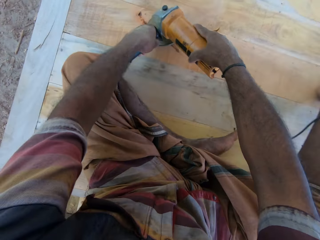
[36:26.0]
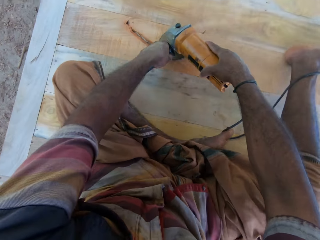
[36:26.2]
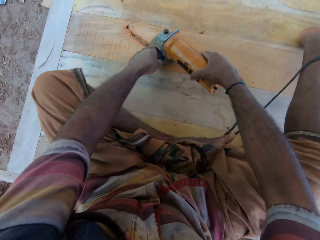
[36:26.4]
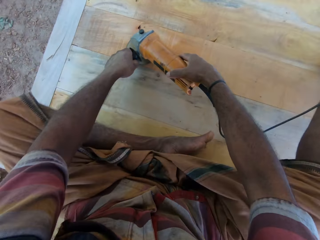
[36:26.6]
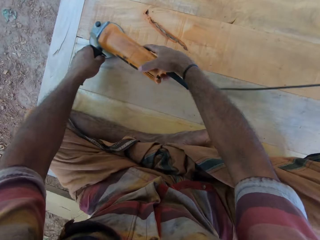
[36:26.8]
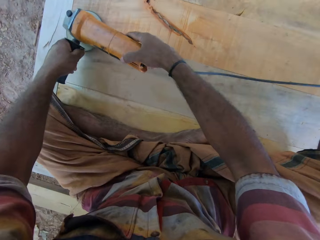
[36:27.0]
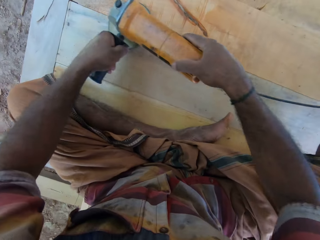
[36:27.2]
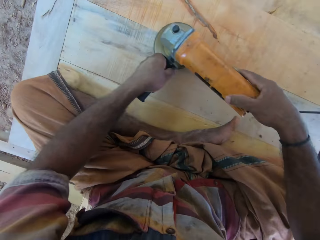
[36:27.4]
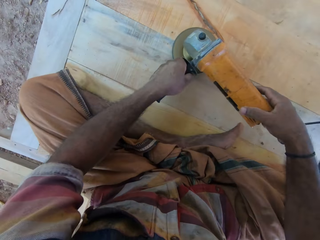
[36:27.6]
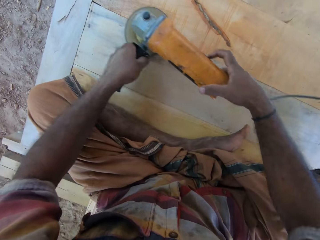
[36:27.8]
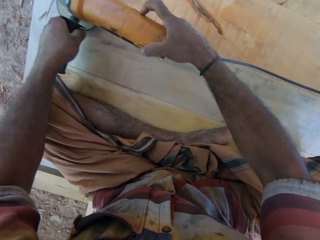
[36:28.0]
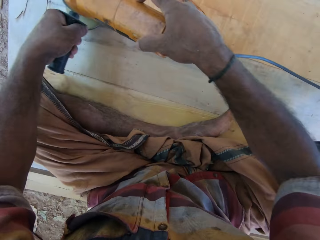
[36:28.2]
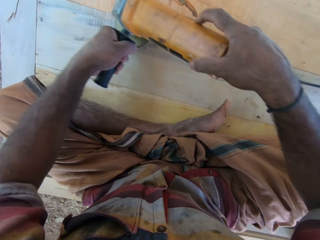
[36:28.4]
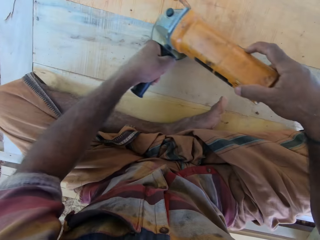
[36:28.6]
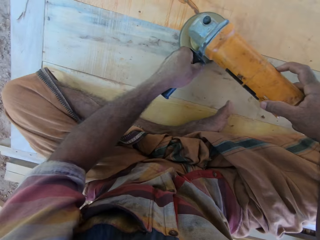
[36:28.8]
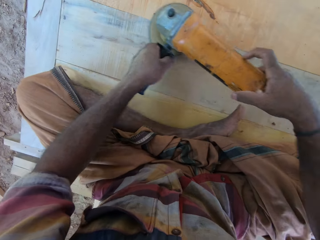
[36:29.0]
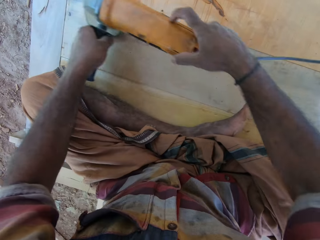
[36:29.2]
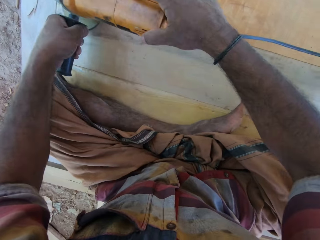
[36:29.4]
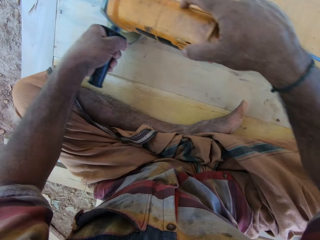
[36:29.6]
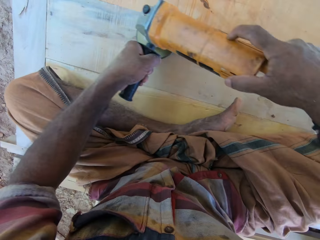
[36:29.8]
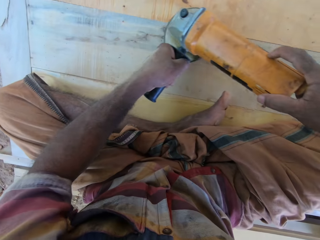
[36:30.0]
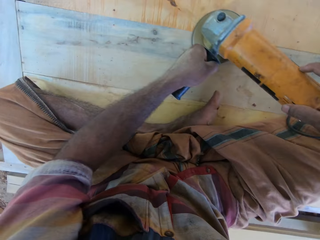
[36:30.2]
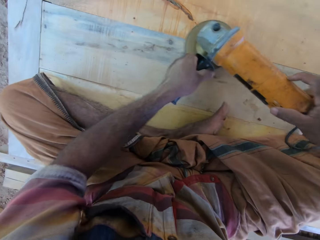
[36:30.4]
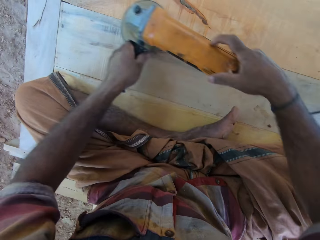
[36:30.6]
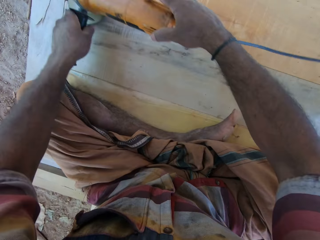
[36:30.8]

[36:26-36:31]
The camera wearer polishes the wood using an electric grinder with both hands.

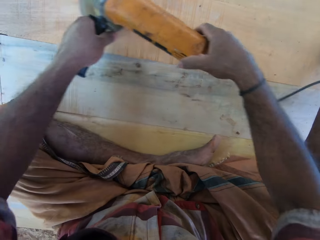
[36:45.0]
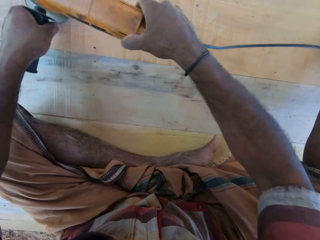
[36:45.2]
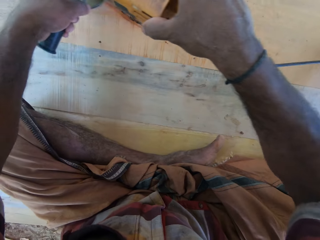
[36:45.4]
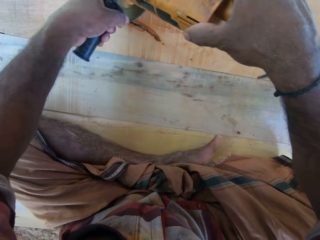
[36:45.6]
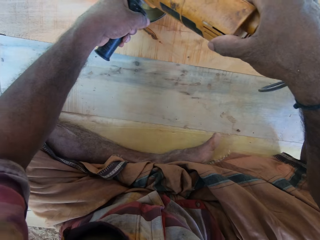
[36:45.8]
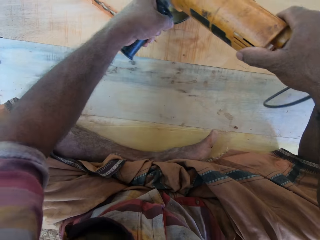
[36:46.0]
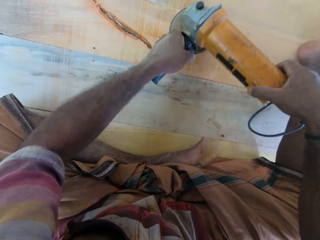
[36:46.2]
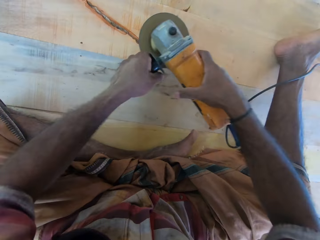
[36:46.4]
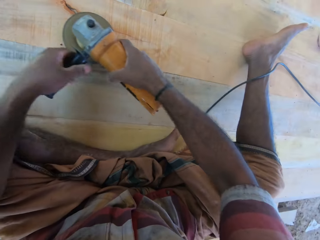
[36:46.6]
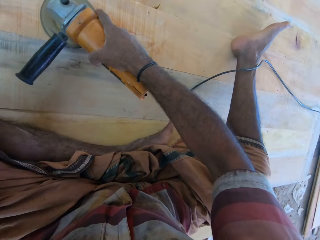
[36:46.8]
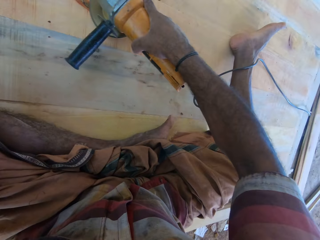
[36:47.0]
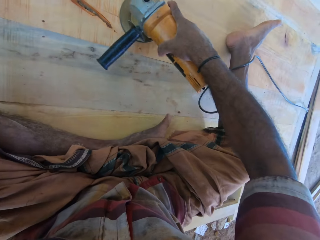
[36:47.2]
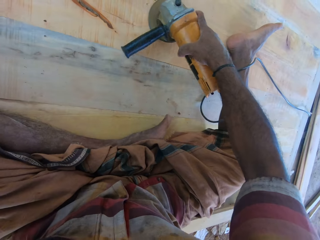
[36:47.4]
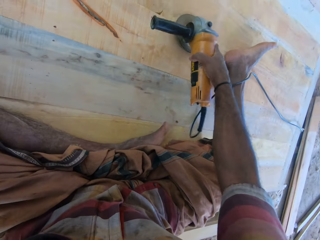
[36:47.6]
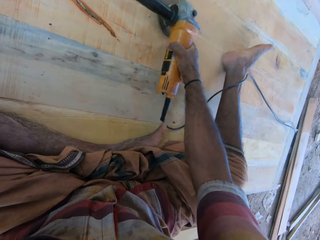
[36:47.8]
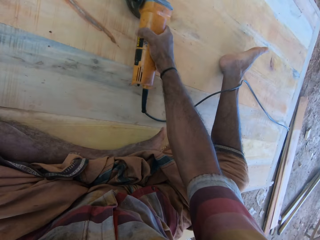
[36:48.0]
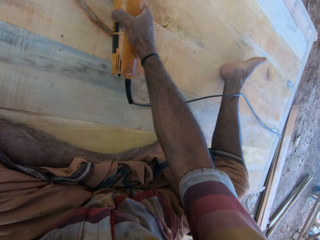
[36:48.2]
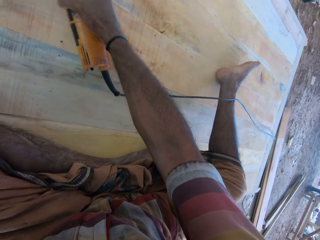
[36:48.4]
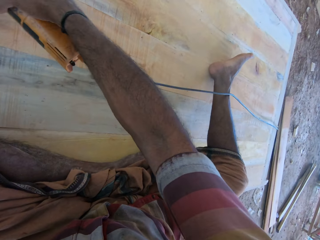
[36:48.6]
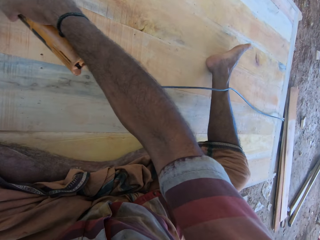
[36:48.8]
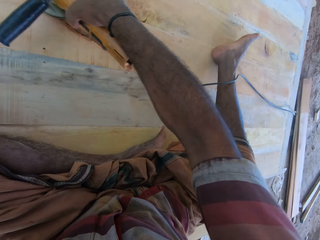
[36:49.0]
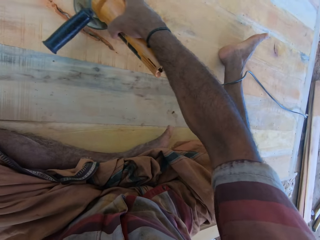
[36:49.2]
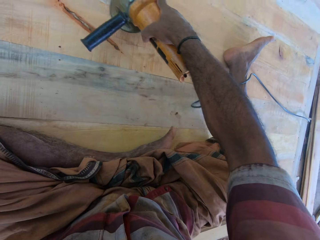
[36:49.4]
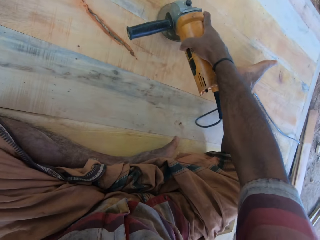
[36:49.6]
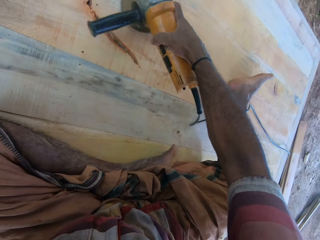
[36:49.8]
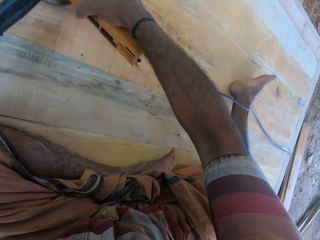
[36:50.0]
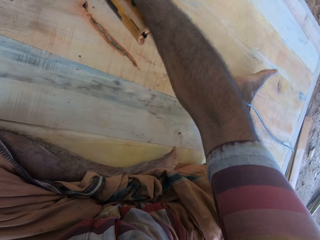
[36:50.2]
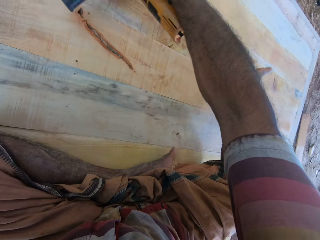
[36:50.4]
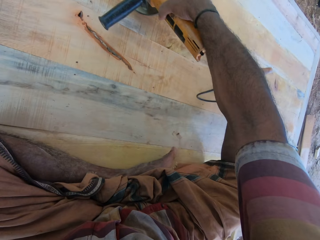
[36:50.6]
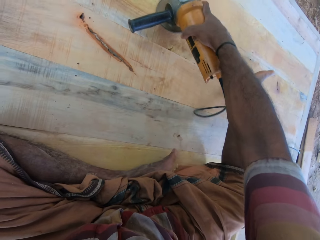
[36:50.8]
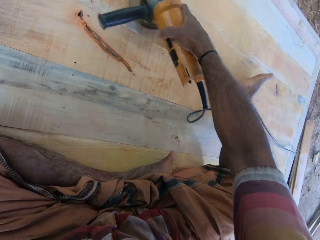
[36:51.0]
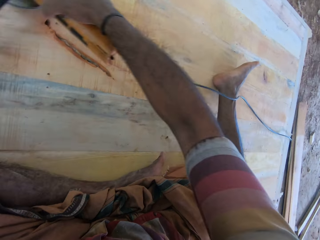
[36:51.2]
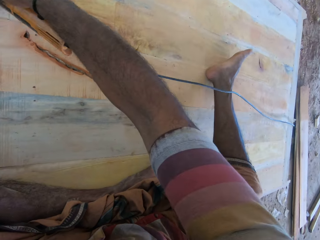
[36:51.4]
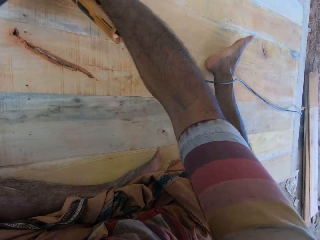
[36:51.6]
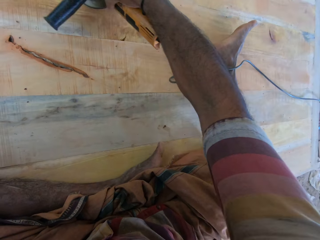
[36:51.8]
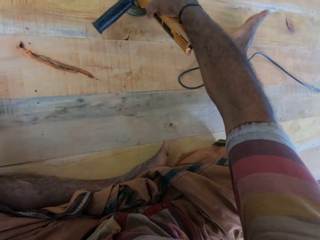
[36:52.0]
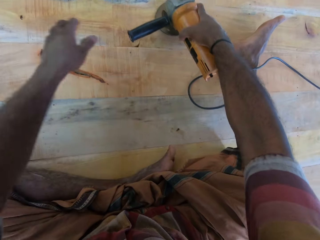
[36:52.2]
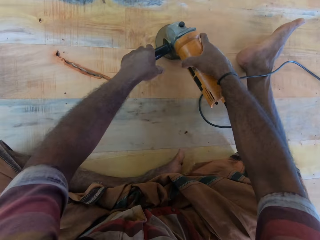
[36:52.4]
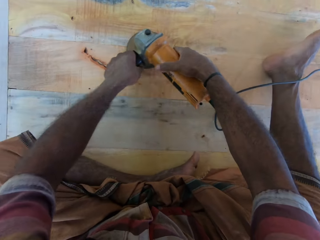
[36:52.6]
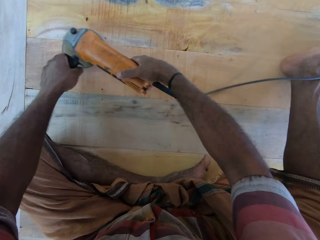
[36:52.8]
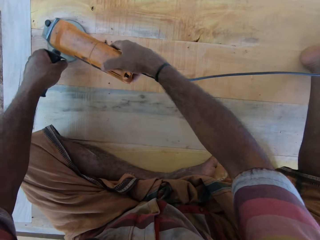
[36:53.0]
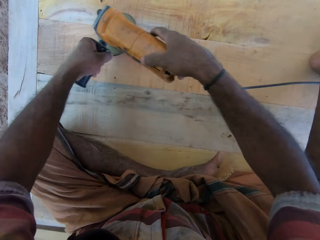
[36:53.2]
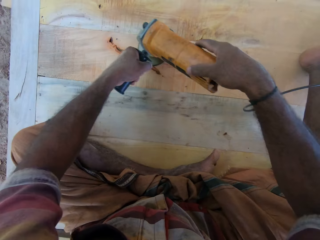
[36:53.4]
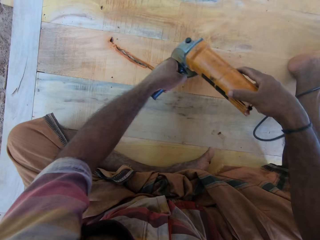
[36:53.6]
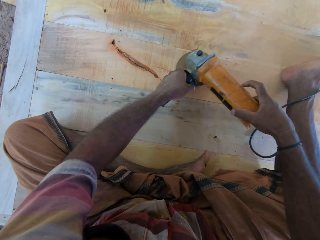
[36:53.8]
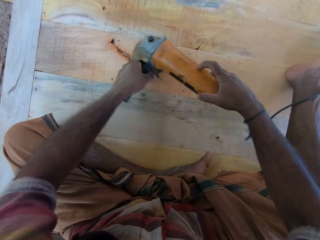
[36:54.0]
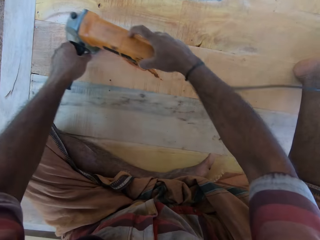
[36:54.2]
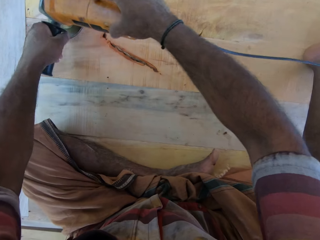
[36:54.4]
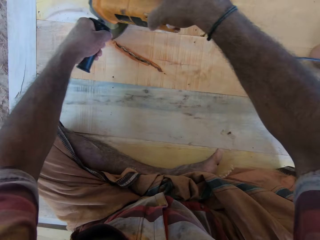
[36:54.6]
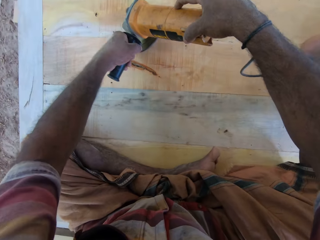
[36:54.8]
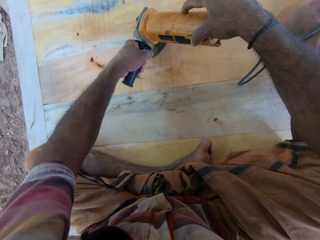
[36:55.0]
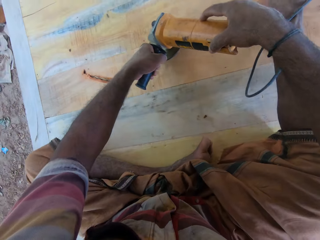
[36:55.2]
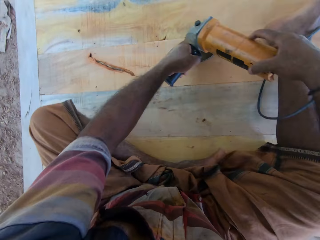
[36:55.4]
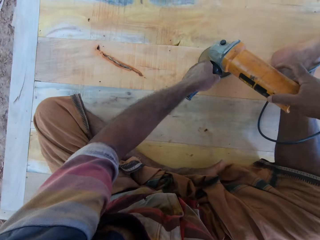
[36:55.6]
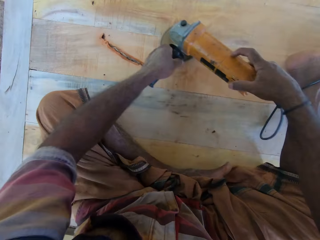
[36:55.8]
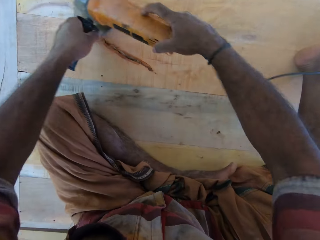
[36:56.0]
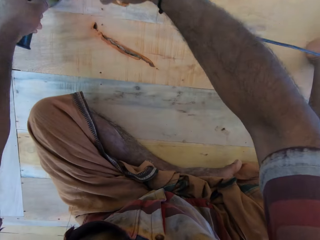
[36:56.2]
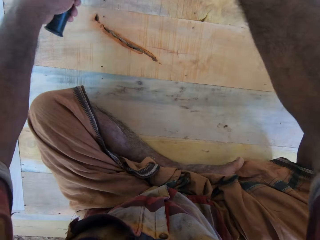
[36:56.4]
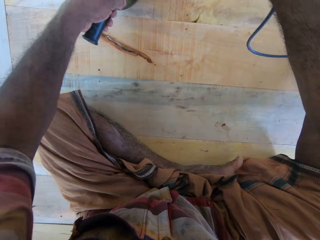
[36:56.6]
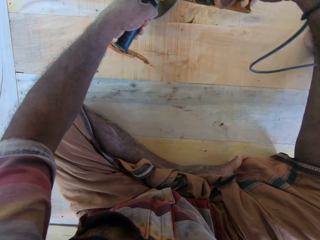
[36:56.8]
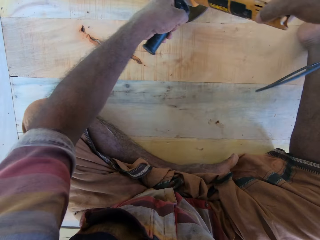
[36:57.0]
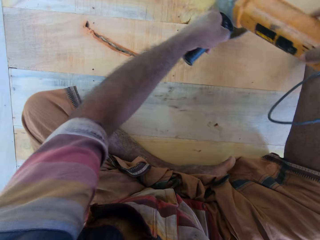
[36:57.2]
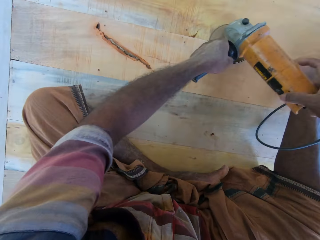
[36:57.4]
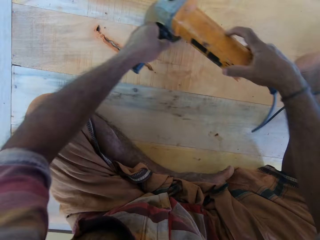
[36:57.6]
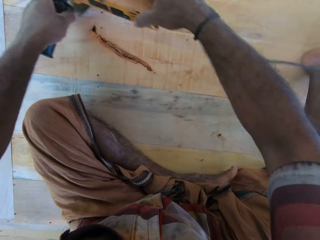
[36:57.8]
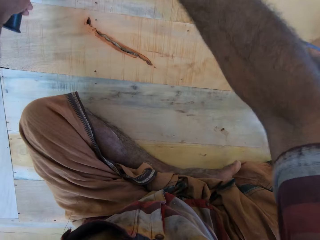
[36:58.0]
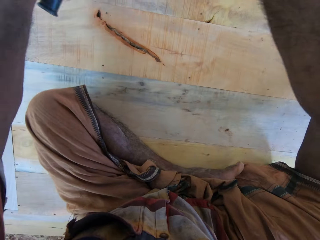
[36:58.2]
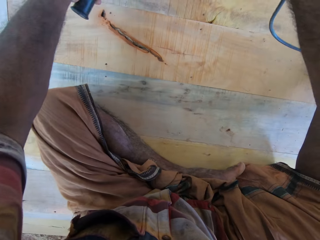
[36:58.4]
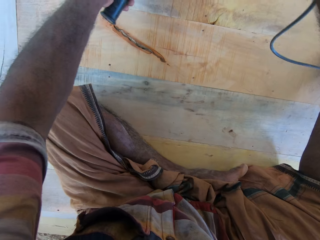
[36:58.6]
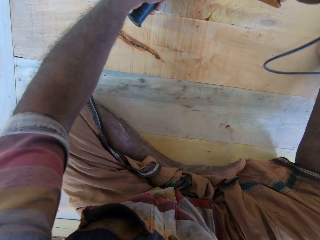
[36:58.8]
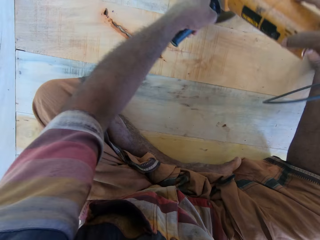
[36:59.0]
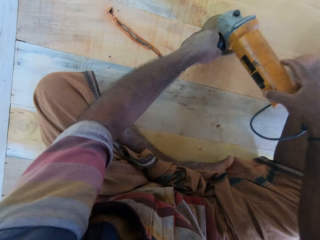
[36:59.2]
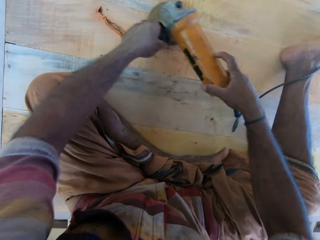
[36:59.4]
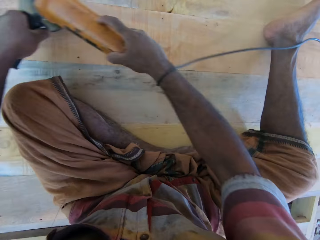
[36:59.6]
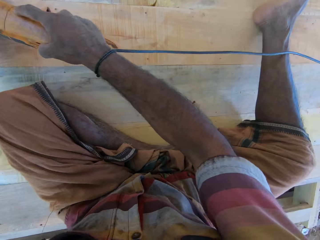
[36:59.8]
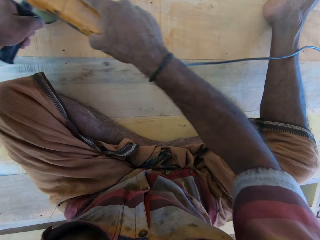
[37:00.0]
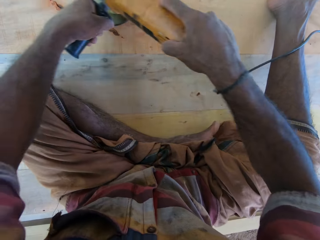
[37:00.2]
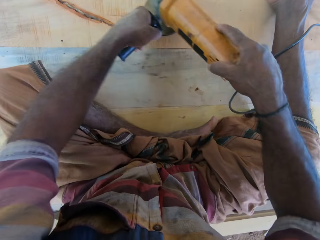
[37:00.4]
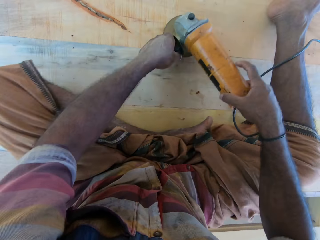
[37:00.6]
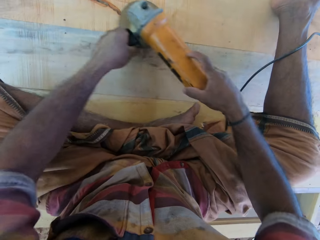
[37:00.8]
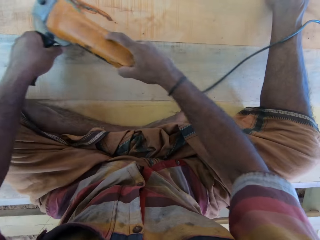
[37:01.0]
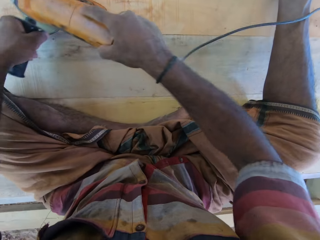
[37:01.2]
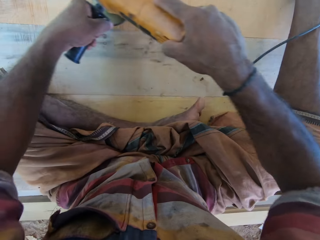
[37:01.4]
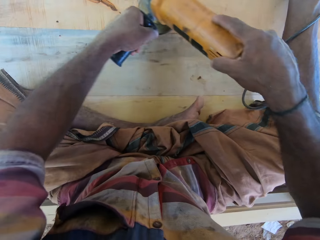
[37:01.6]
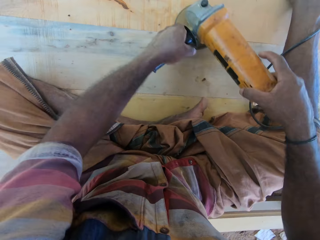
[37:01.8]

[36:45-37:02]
The camera wearer polishes the wood using an electric grinder with his right hand. He polishes the wood using the electric grinder with both hands.
